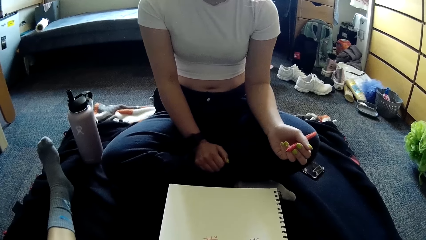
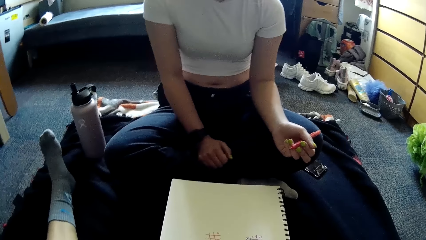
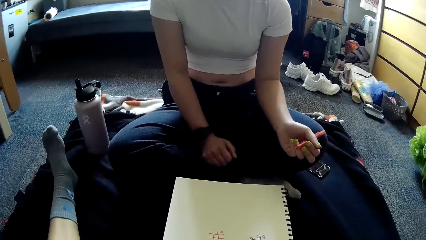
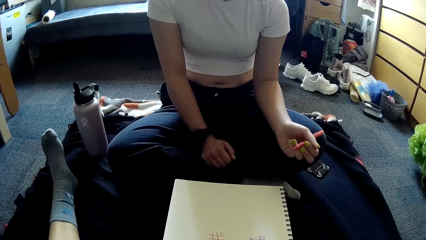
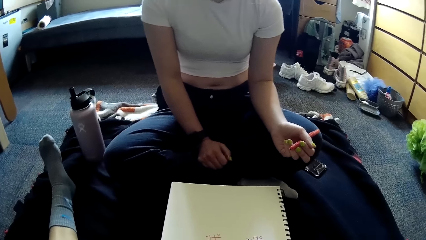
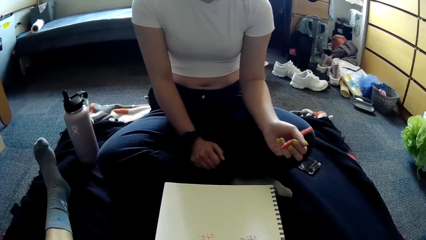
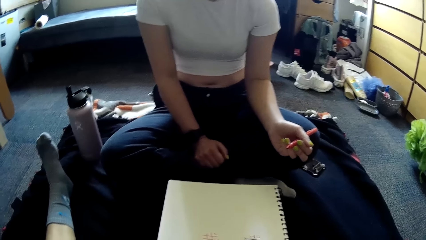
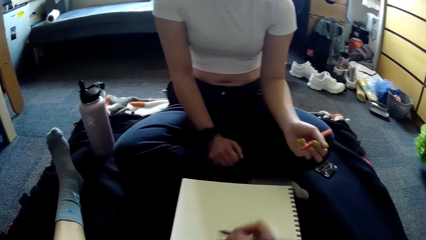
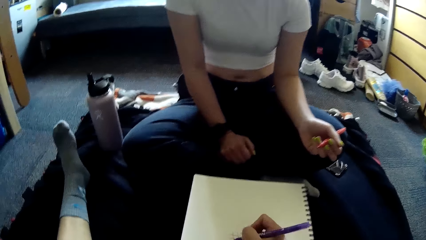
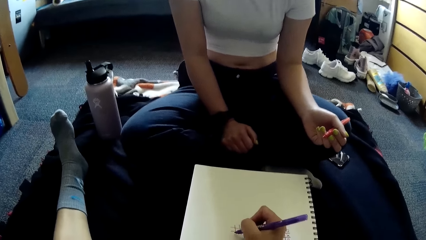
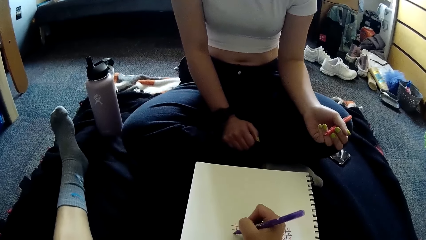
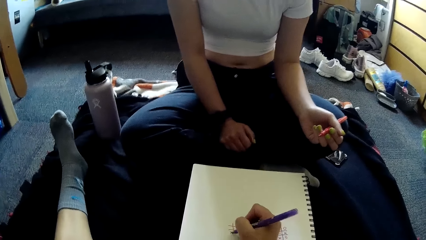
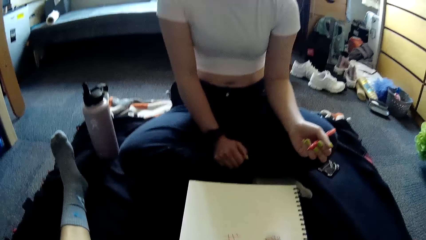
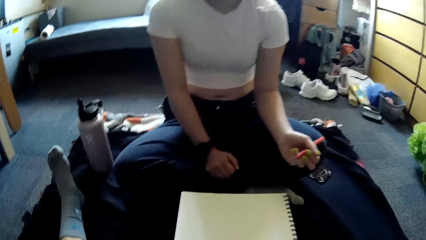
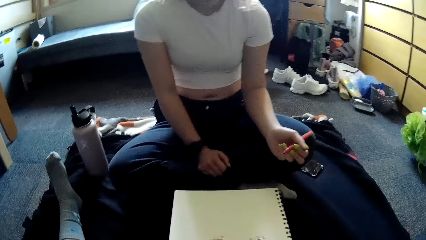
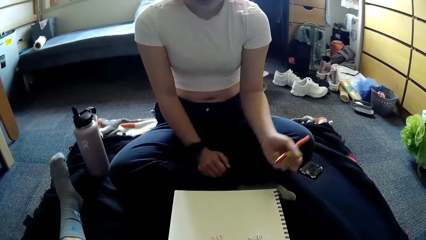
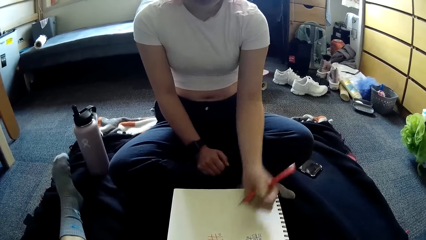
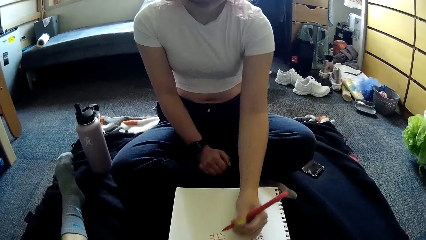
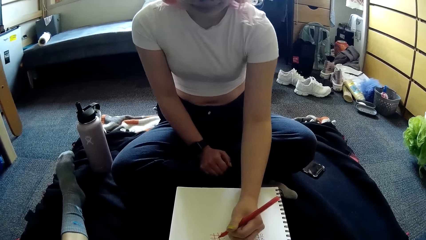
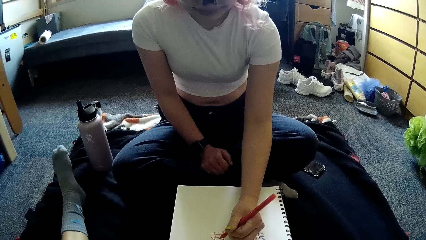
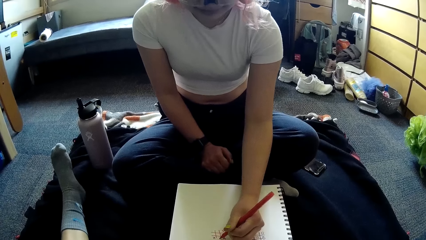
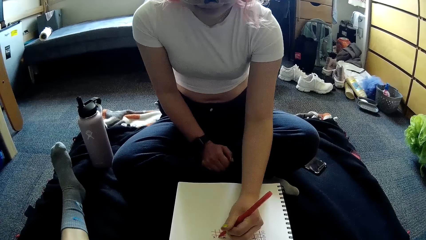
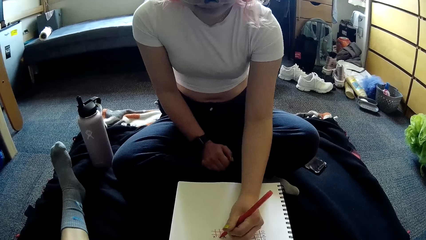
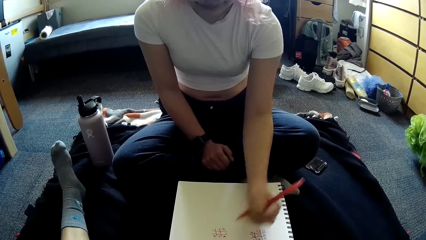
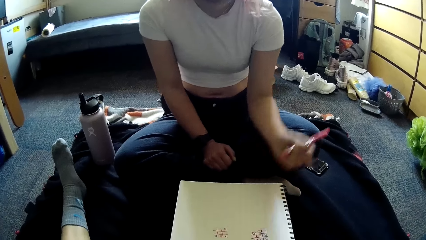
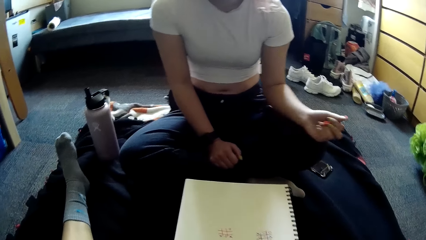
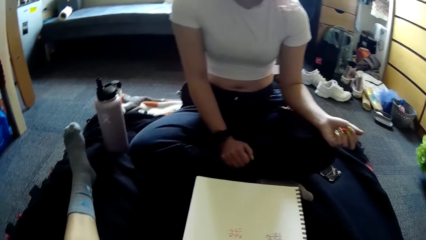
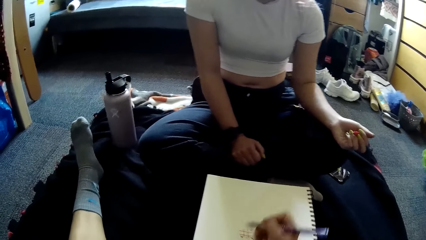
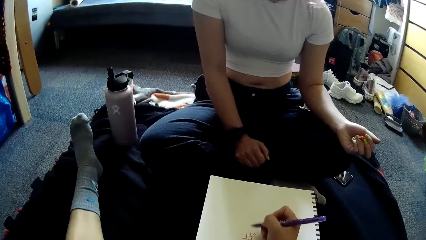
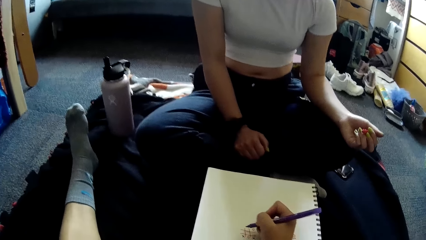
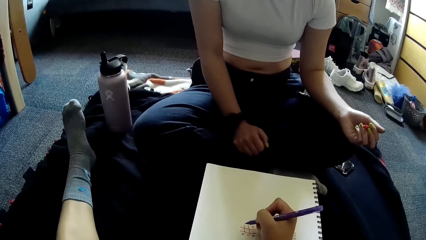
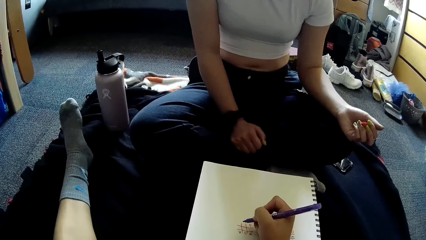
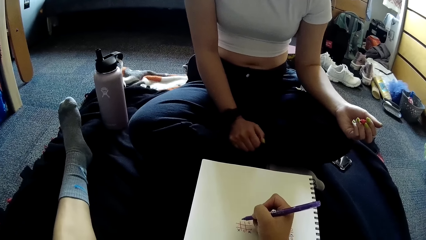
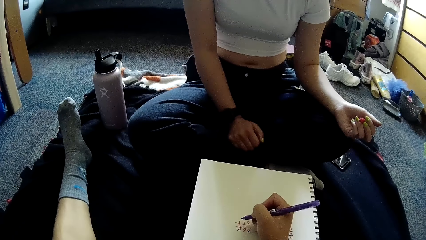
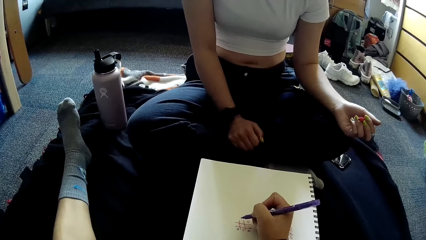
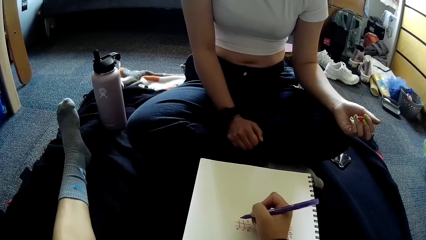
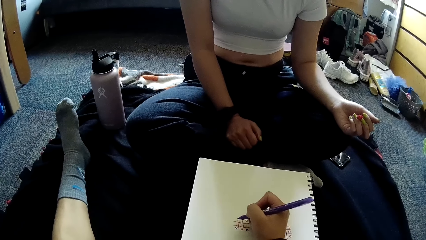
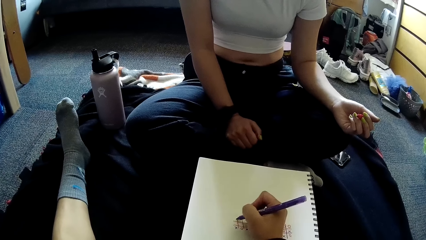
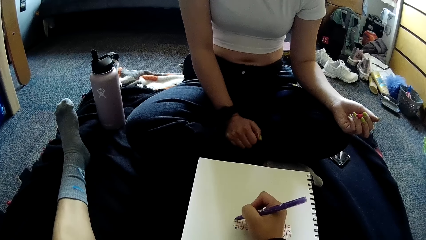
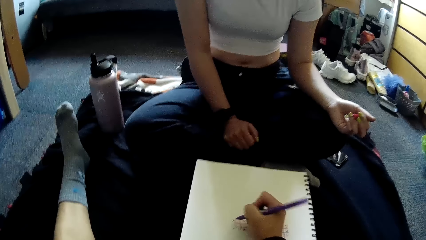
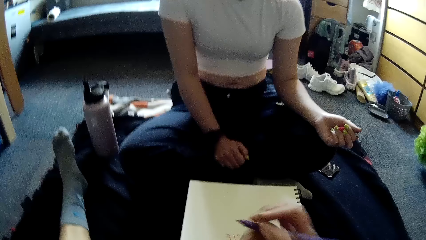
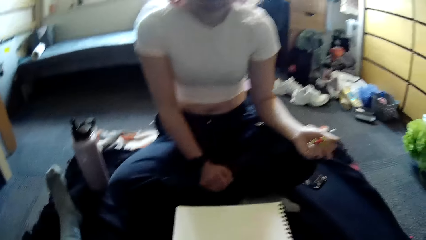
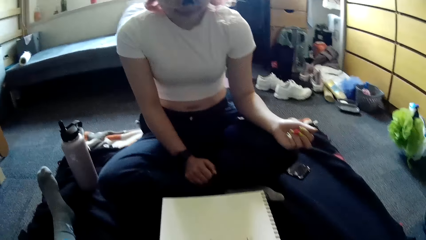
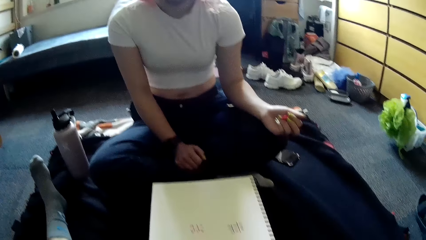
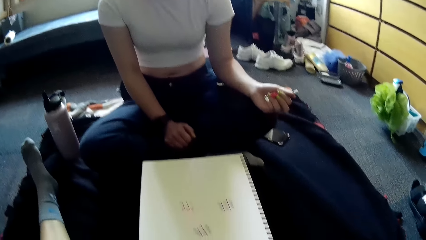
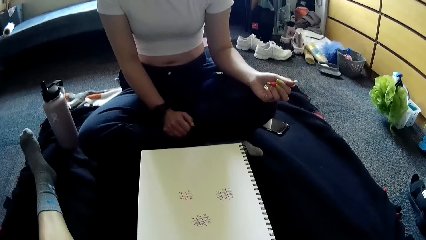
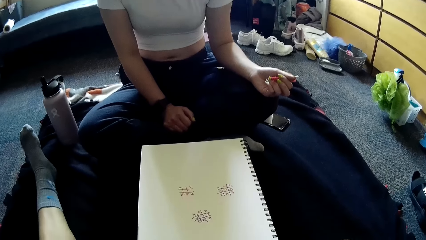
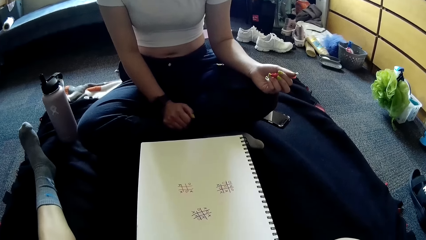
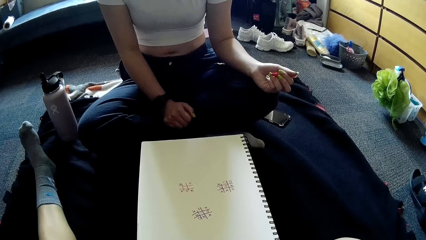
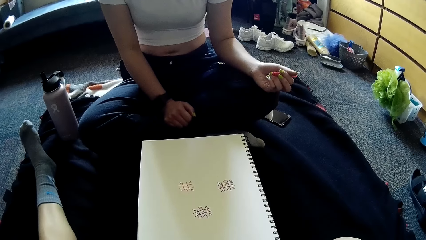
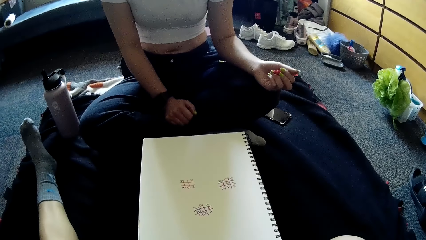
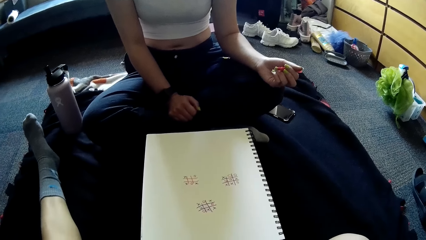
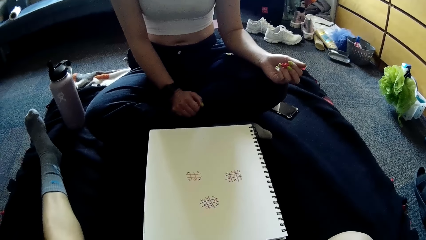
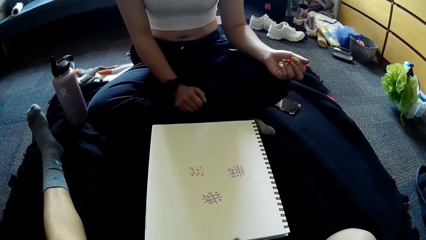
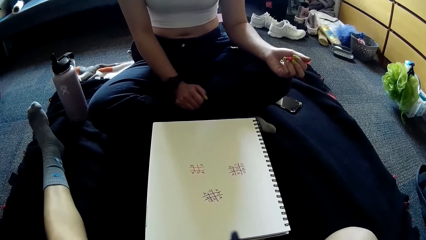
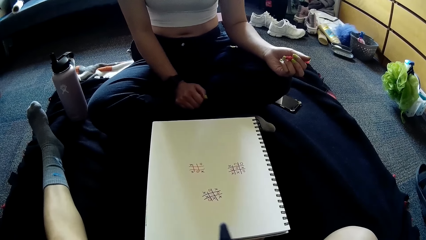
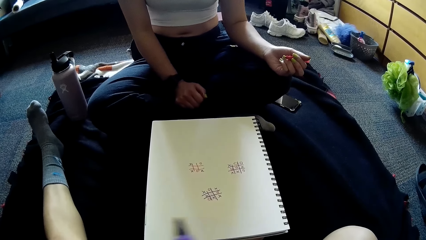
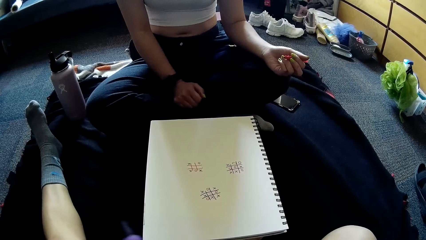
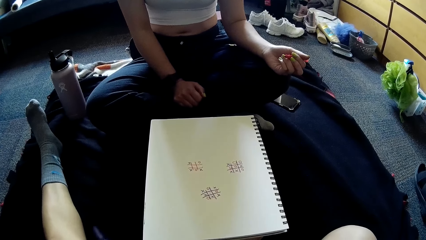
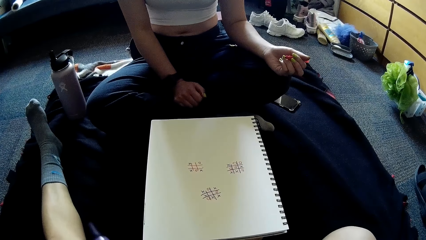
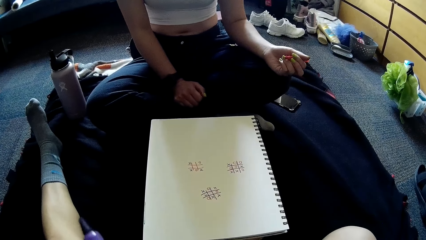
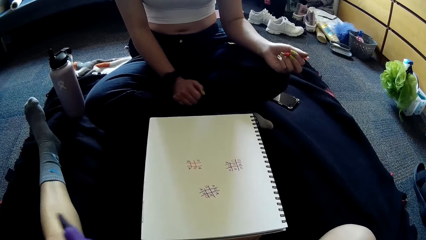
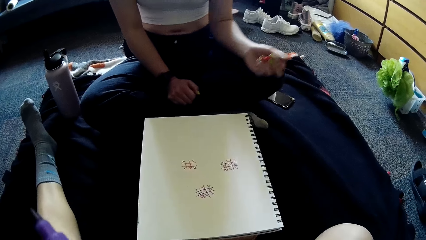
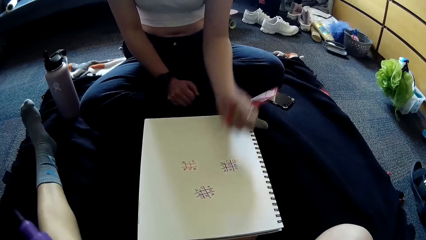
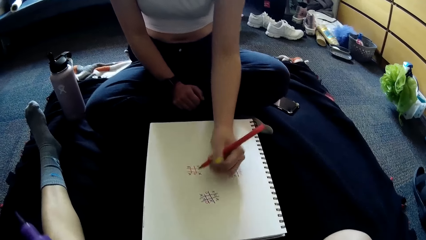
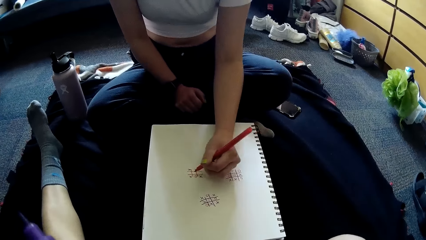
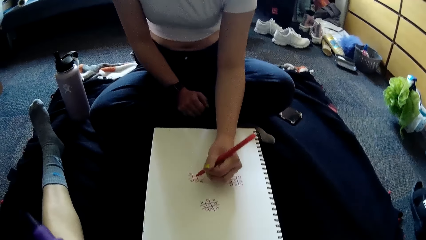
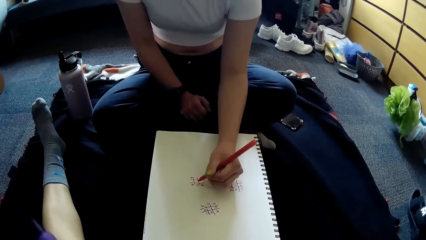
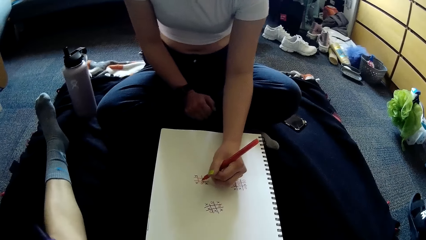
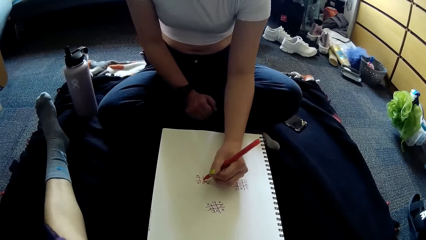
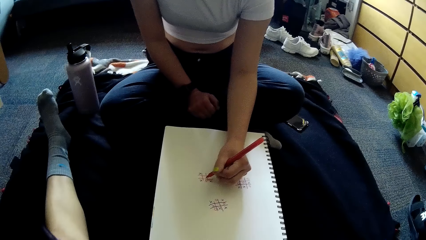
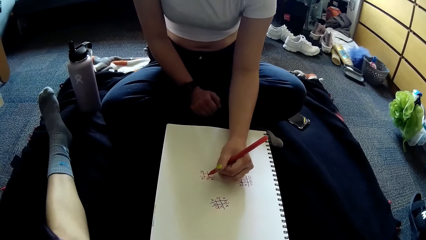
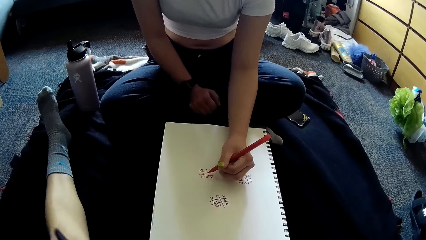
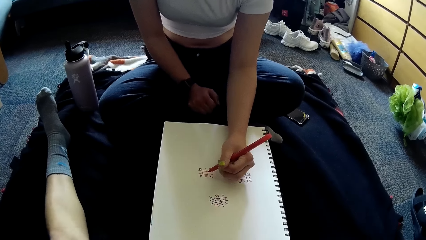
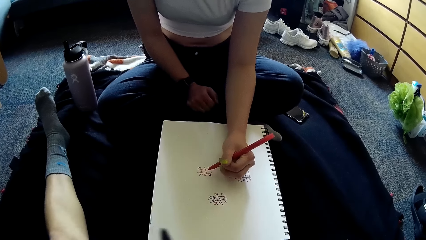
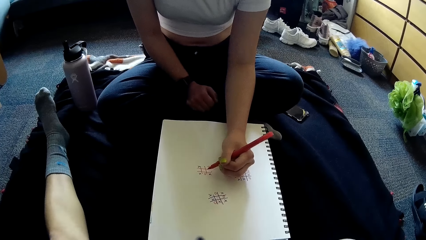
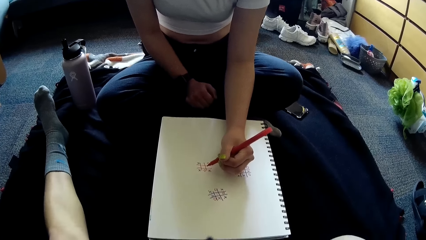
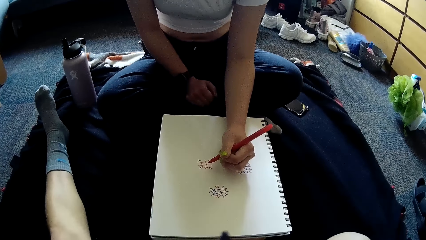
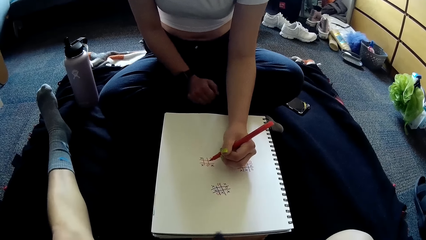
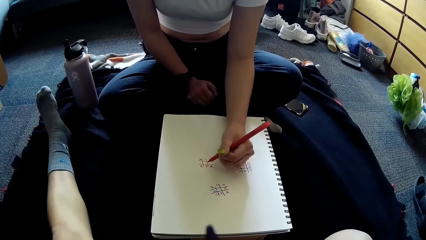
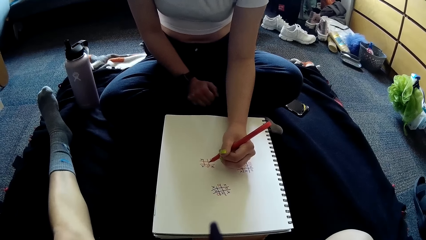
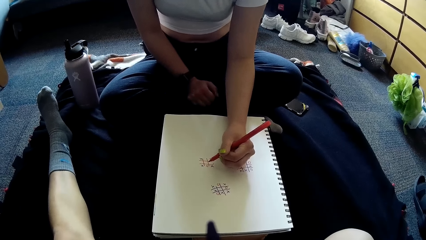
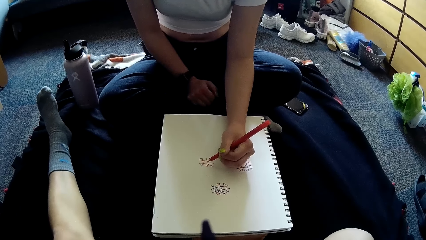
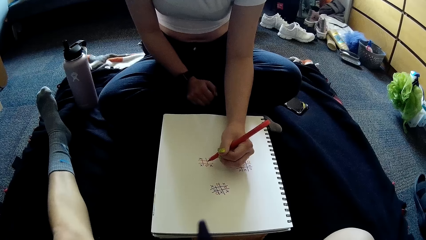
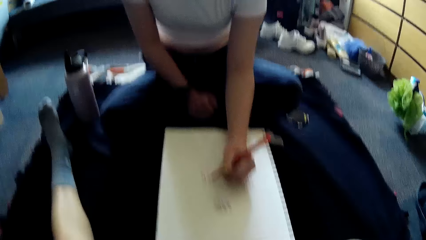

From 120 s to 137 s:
The camera wearer plays a paper game with the pen in the right hand on the jotter. A woman plays a paper game with the pen in her left hand on the jotter. The camera wearer plays the paper game with the pen in the right hand on the jotter. They look on. The woman plays the paper game with the pen in her left hand on the jotter.
